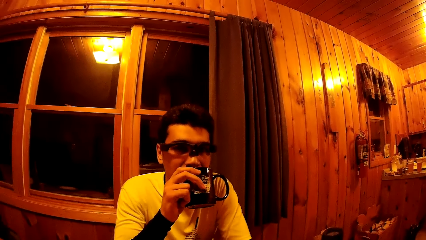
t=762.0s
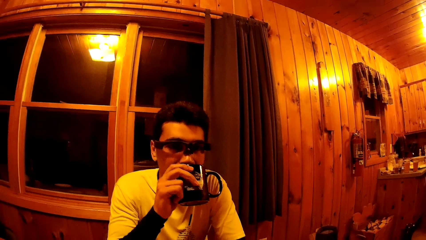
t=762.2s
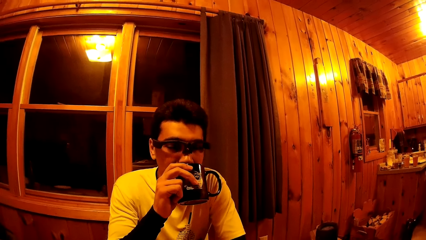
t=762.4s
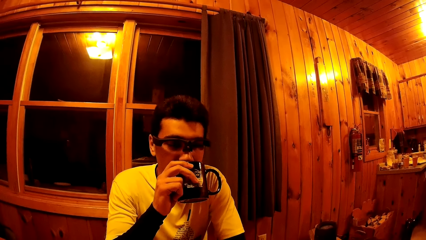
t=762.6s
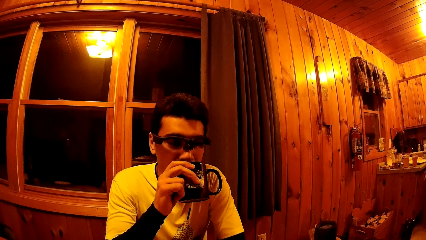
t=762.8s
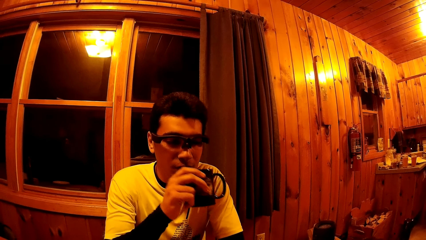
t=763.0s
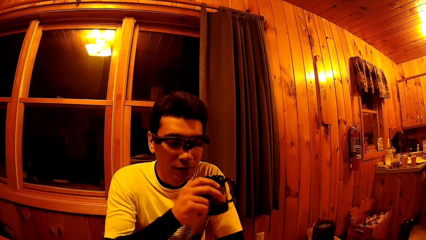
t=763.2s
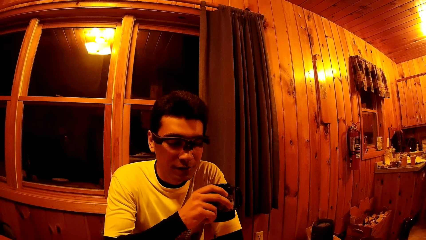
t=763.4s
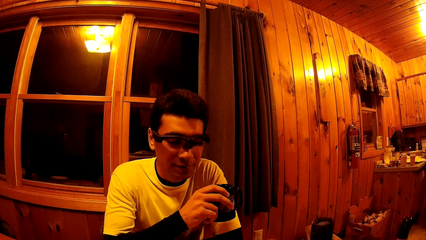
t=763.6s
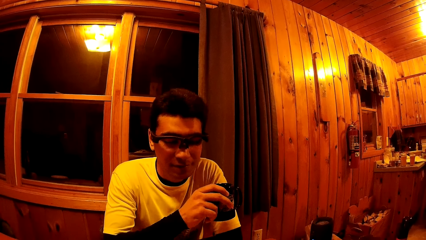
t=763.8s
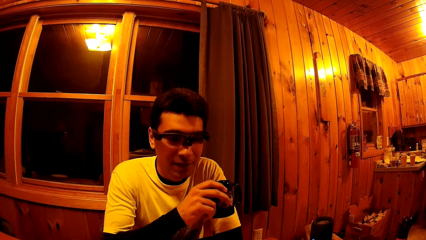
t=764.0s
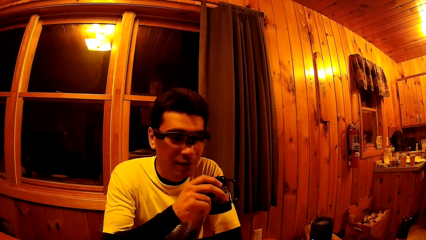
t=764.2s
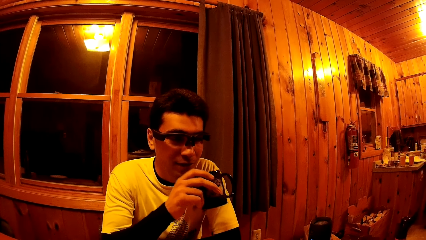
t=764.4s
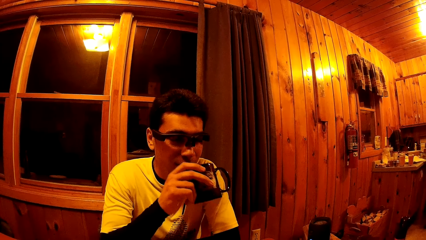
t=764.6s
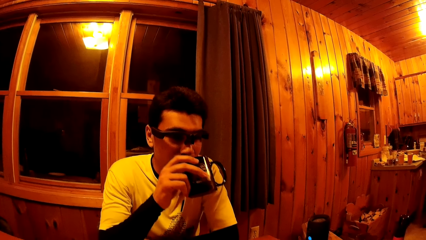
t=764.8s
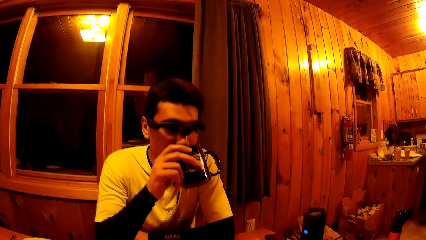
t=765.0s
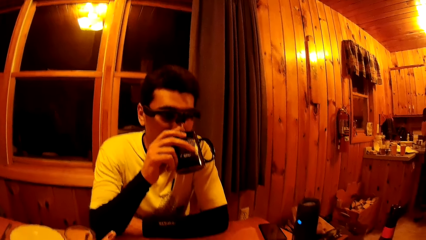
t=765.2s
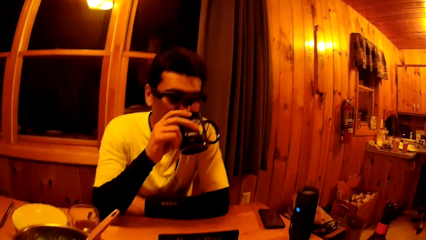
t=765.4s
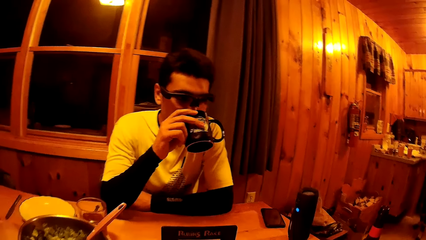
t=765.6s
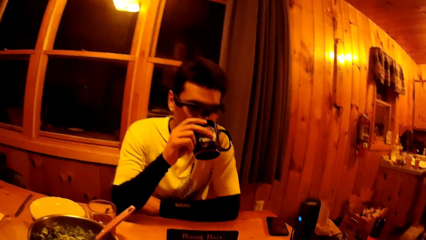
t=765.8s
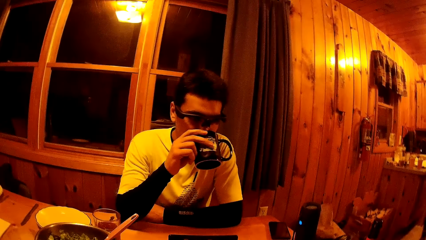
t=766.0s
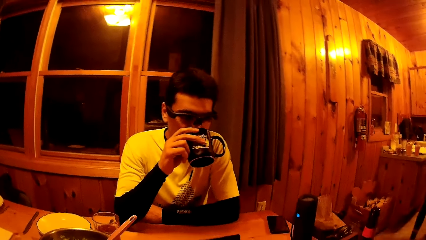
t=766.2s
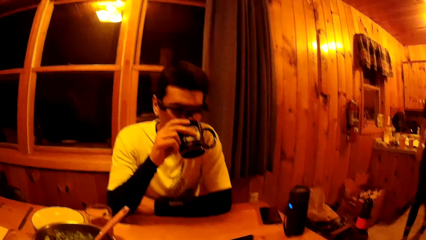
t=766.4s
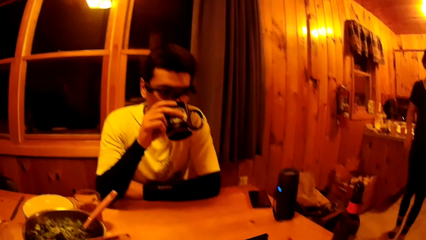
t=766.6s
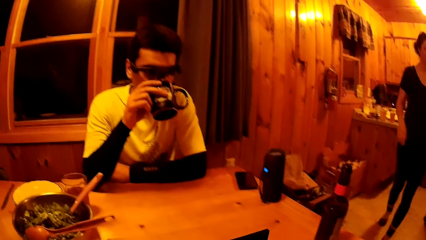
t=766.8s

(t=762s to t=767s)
The man talks to the camera wearer and drinks from the mug. The camera wearer moves the game on the table.

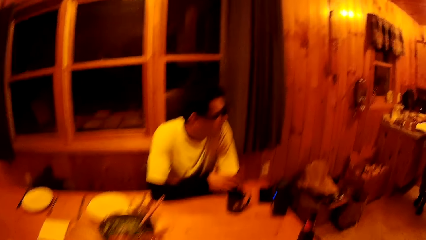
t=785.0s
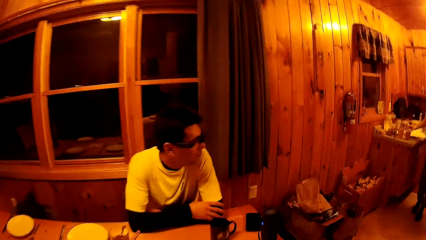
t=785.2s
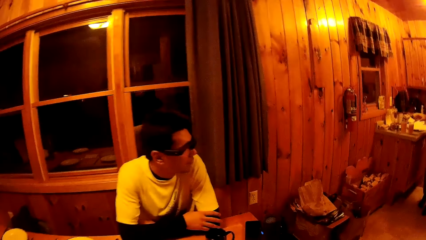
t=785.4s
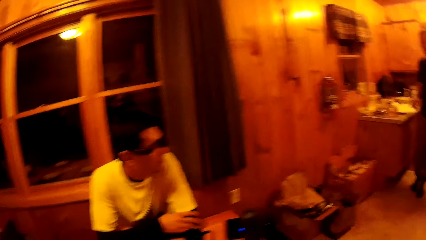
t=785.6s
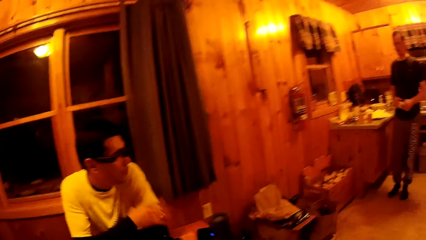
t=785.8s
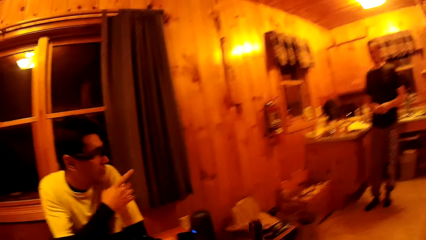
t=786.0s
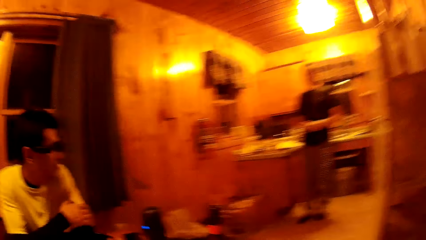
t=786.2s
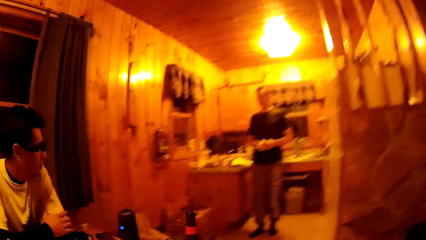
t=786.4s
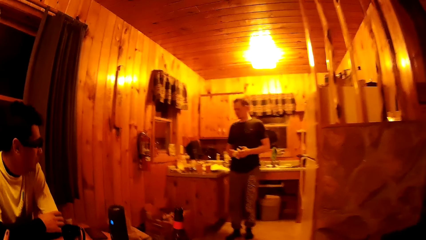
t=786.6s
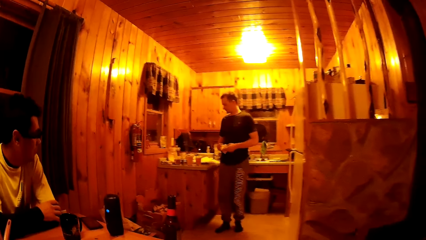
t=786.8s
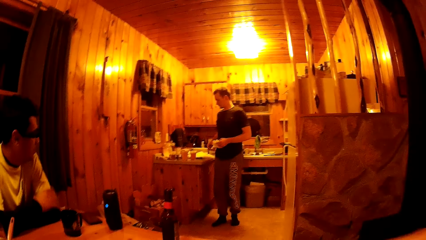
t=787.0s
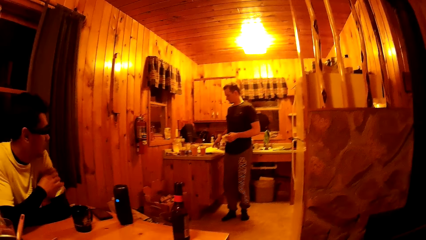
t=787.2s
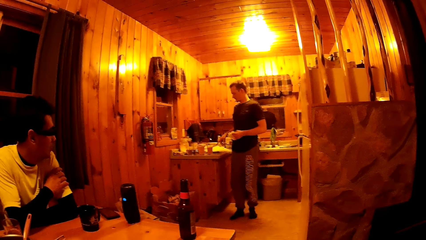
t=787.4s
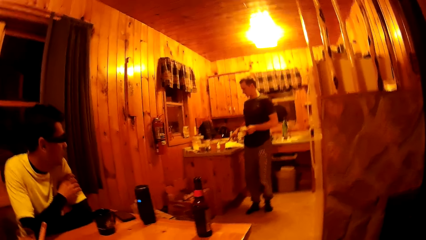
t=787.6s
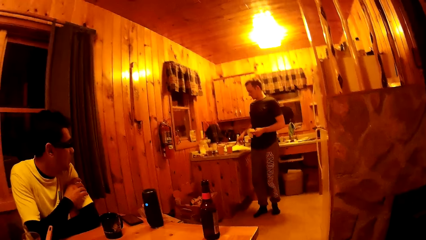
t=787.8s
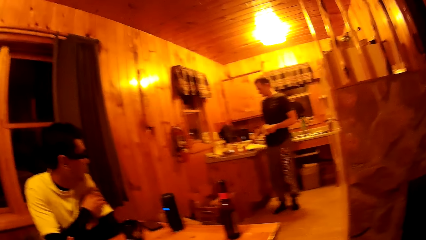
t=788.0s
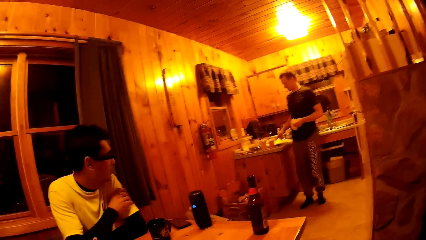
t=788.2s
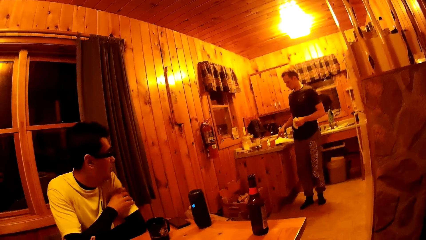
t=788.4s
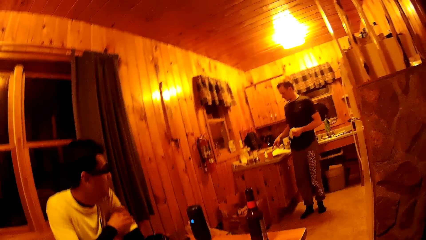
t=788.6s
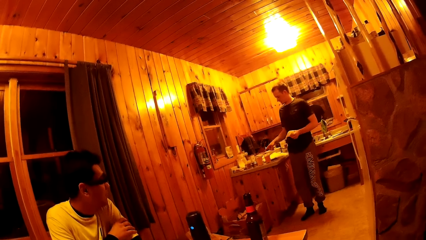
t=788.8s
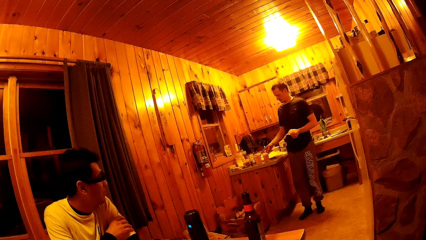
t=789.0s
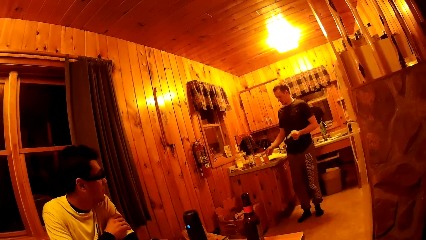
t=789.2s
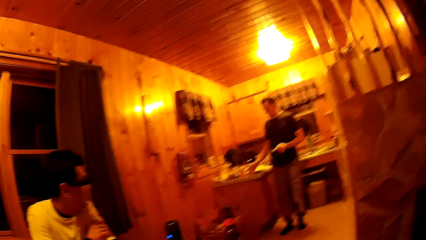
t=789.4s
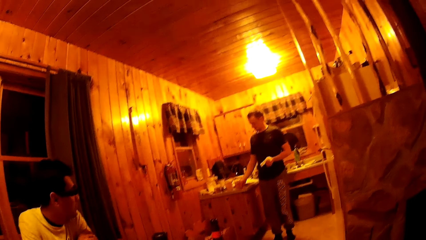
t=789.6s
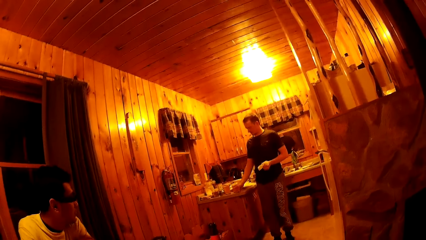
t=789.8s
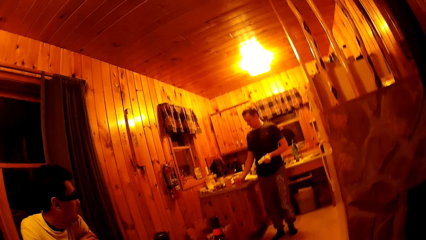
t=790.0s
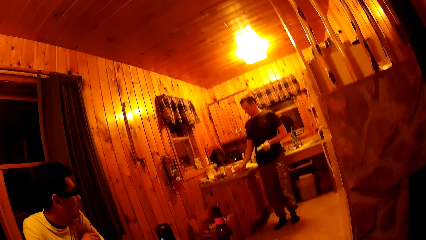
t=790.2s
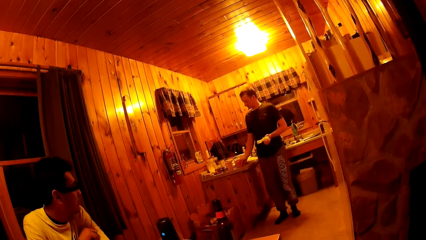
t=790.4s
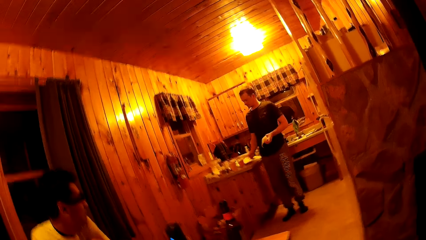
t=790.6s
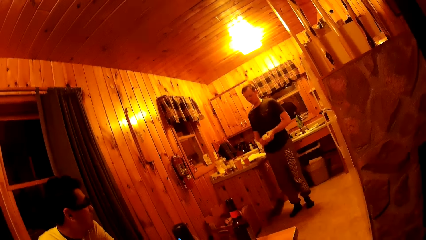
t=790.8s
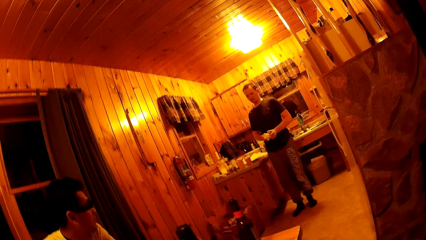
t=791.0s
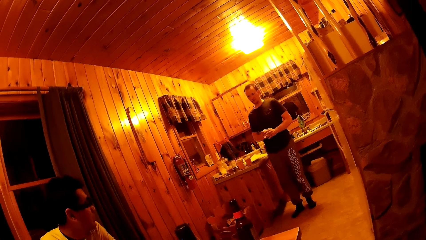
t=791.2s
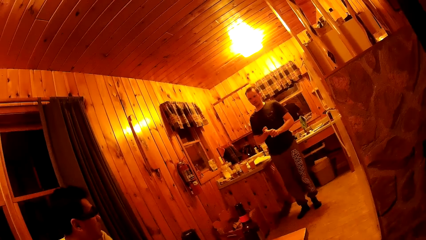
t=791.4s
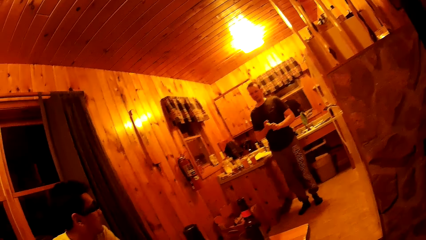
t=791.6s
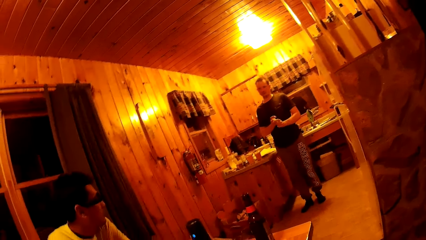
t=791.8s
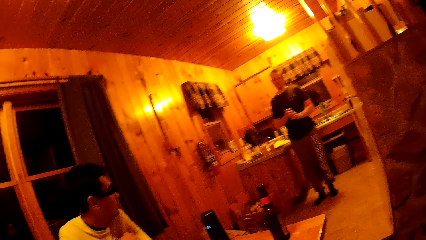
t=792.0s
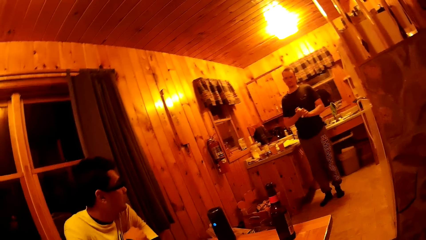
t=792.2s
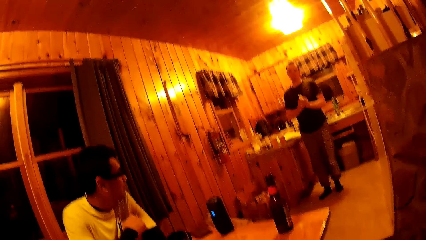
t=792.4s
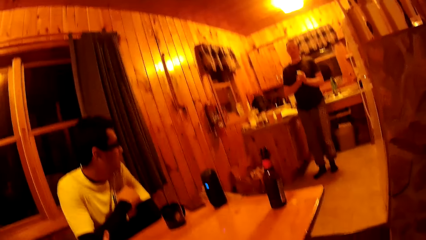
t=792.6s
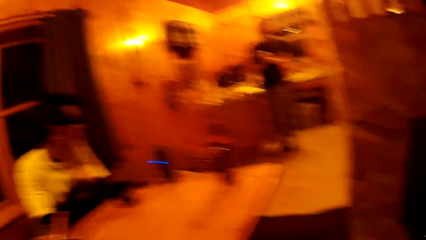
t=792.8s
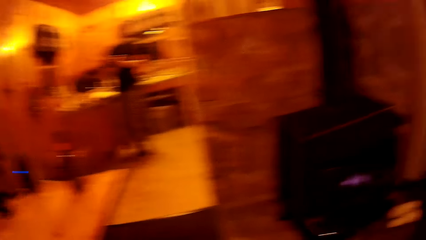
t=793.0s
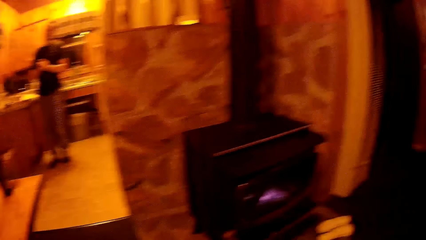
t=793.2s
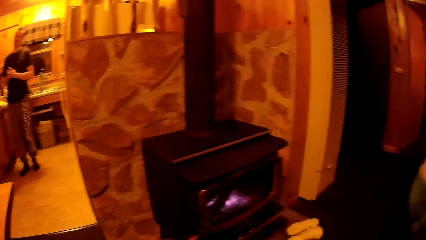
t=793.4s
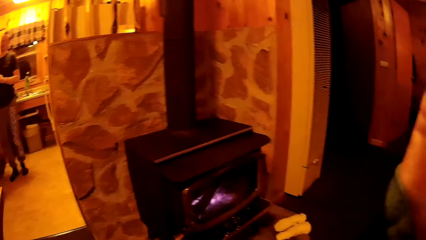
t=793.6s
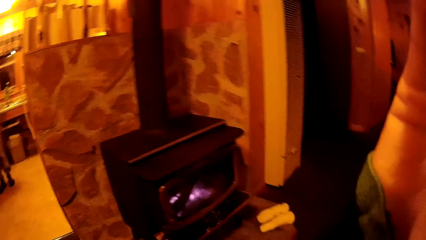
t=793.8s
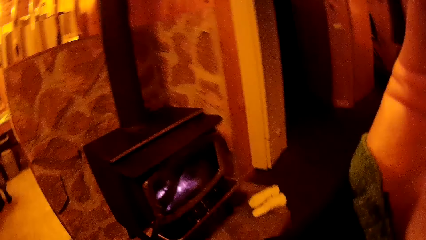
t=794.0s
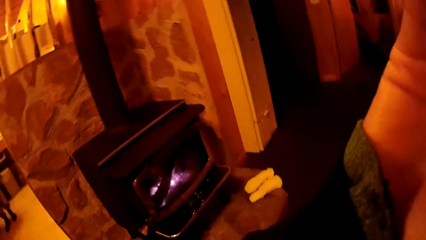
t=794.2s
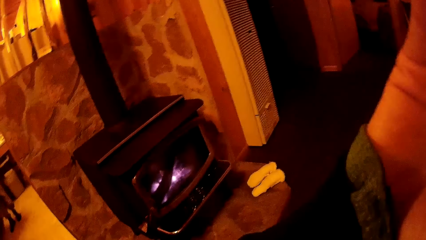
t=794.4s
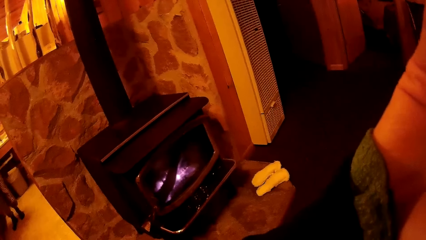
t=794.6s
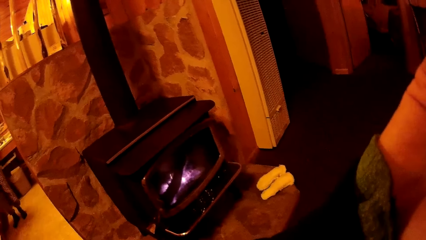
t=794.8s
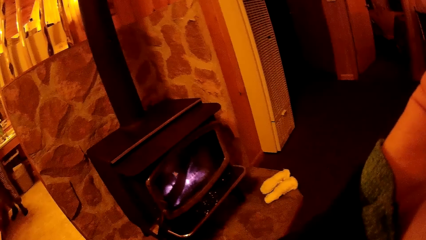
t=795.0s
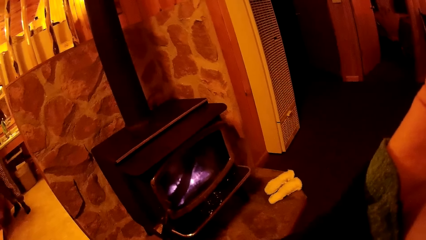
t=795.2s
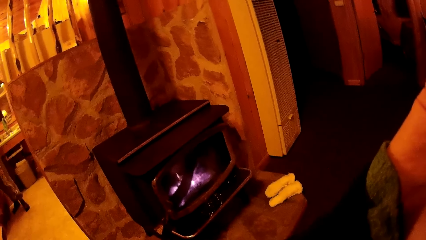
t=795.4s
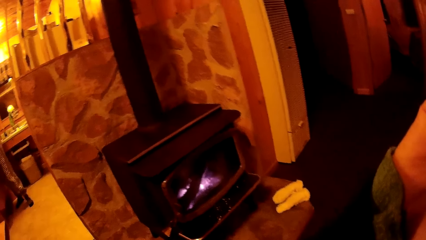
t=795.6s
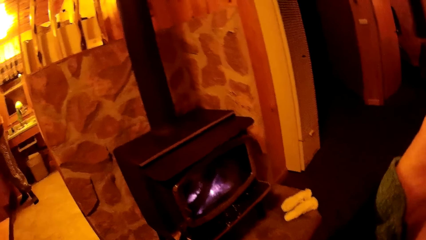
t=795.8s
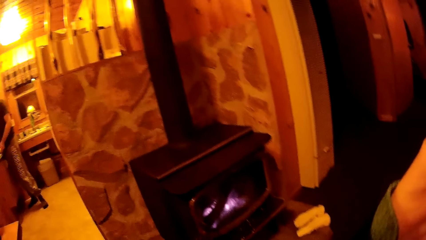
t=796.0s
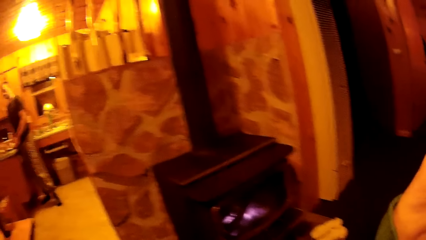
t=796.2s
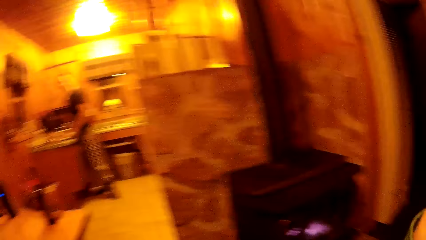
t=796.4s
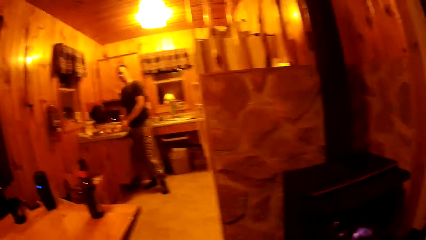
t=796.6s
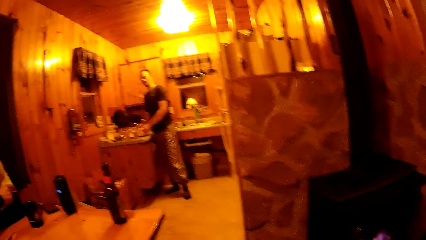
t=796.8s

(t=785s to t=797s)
The camera wearer looks around. A man touches the kitchen worktop with his right hand. The man squeezes the paper towel in his hands. The camera wearer looks at a fireplace.
